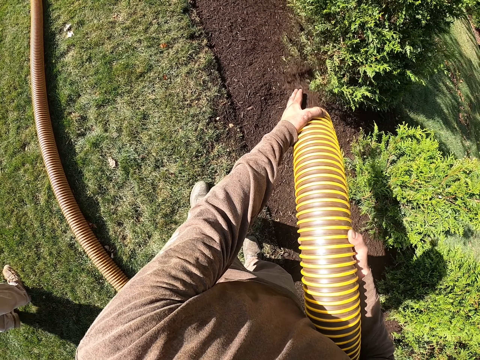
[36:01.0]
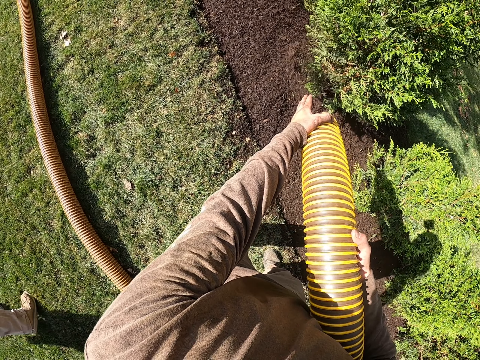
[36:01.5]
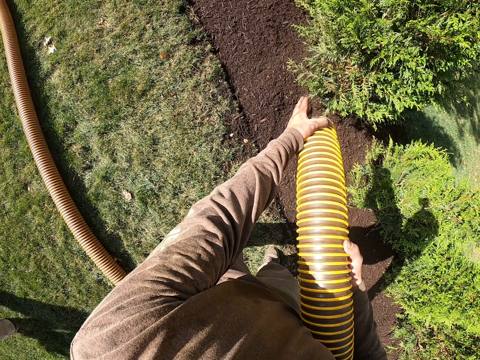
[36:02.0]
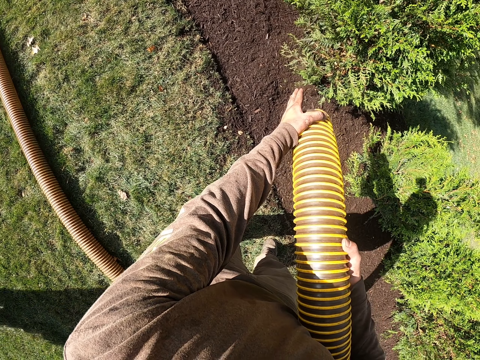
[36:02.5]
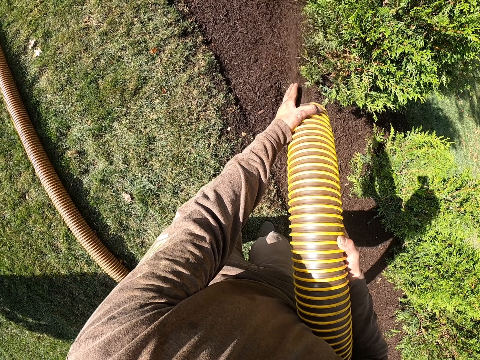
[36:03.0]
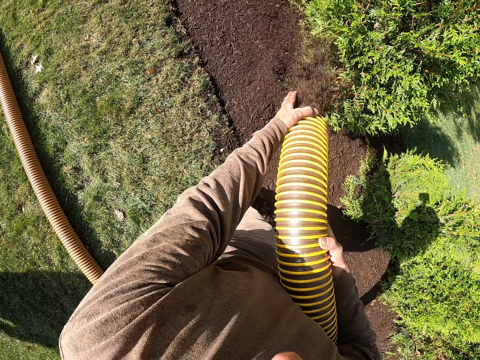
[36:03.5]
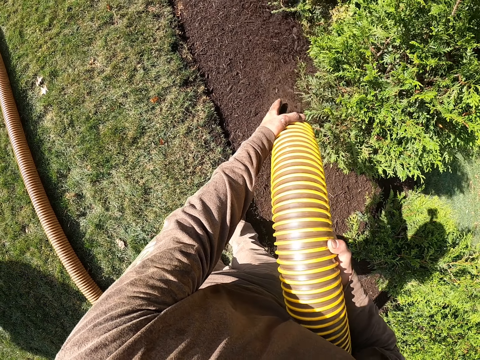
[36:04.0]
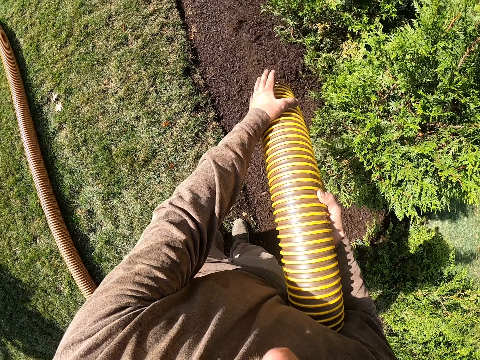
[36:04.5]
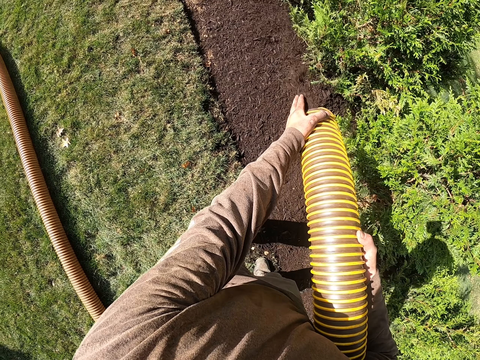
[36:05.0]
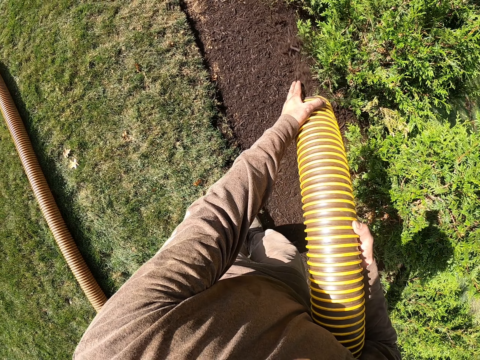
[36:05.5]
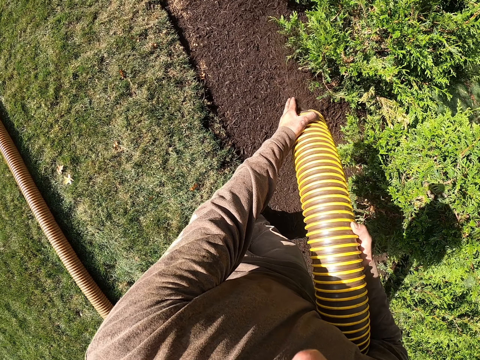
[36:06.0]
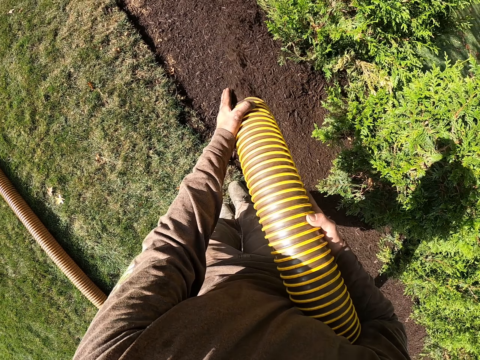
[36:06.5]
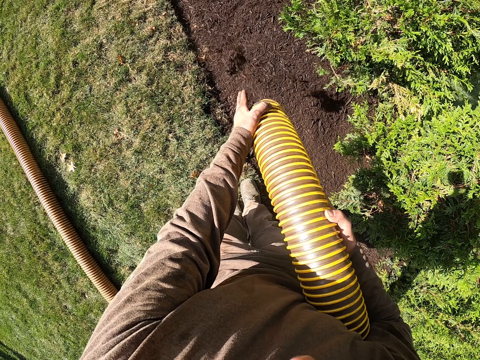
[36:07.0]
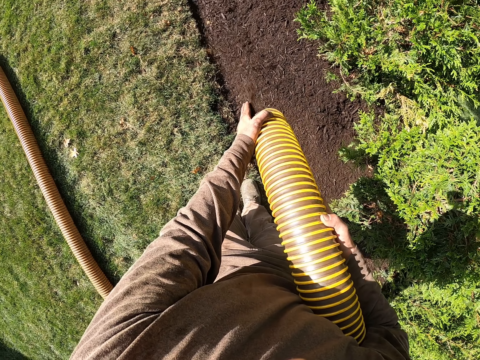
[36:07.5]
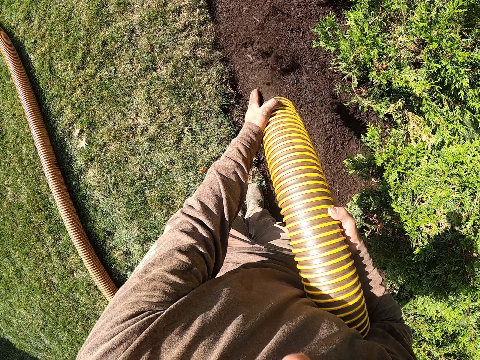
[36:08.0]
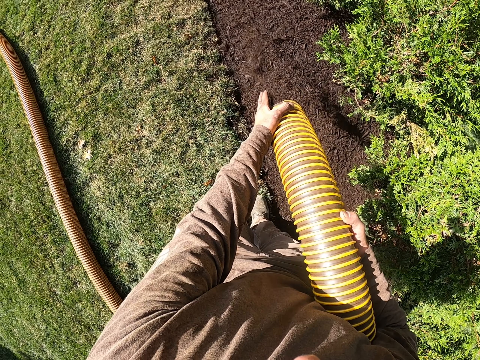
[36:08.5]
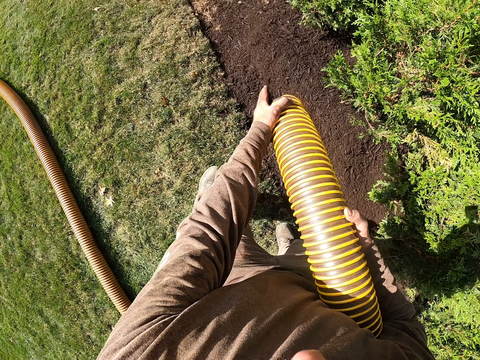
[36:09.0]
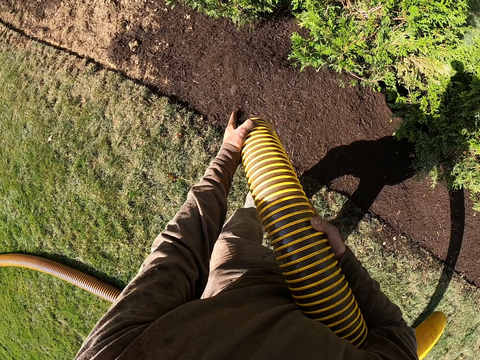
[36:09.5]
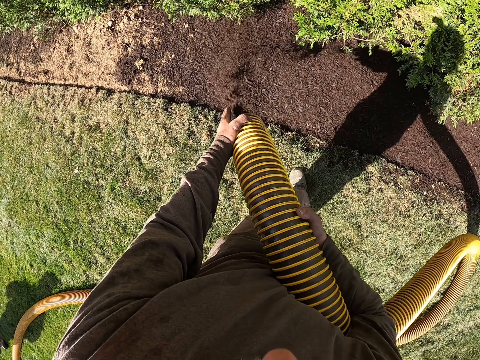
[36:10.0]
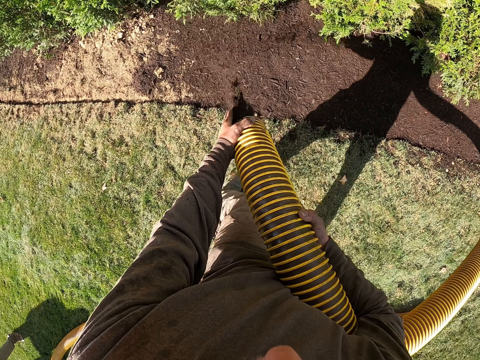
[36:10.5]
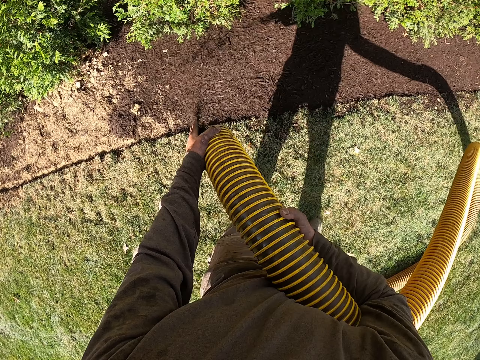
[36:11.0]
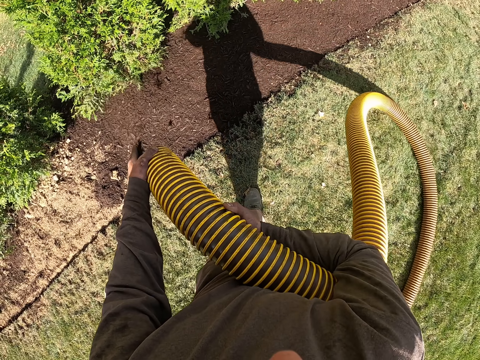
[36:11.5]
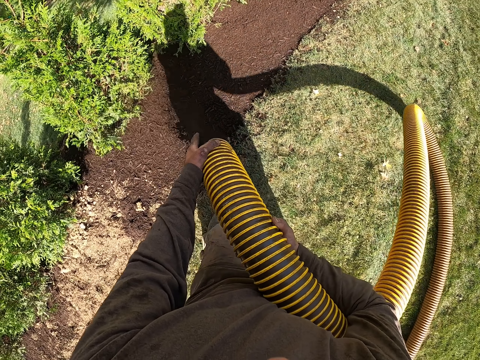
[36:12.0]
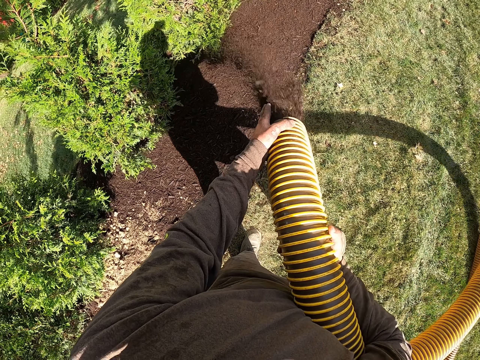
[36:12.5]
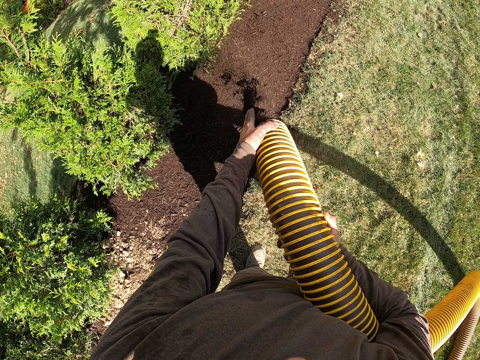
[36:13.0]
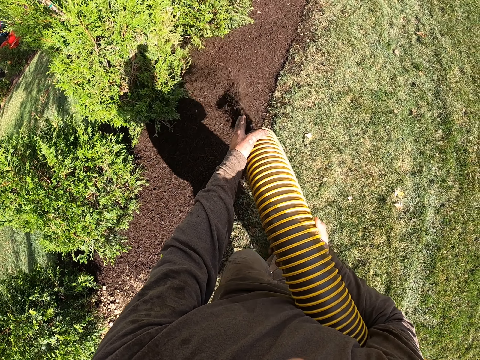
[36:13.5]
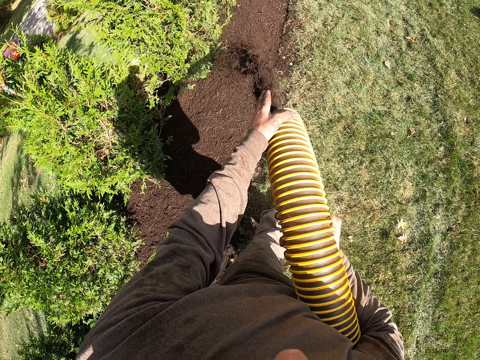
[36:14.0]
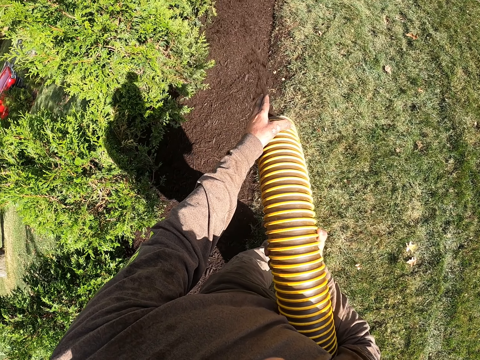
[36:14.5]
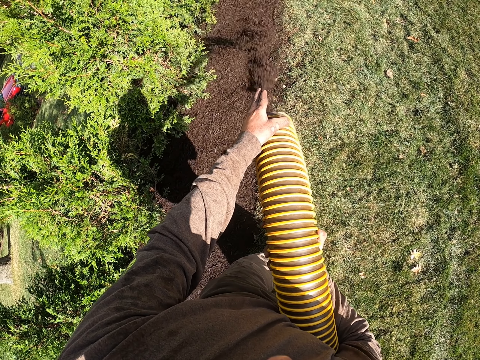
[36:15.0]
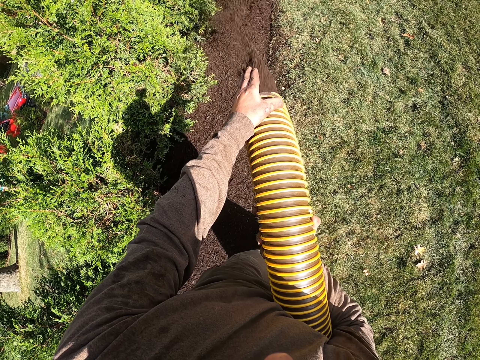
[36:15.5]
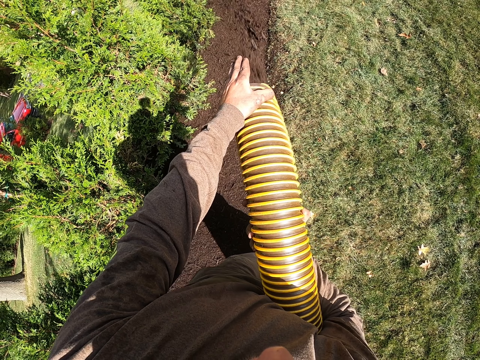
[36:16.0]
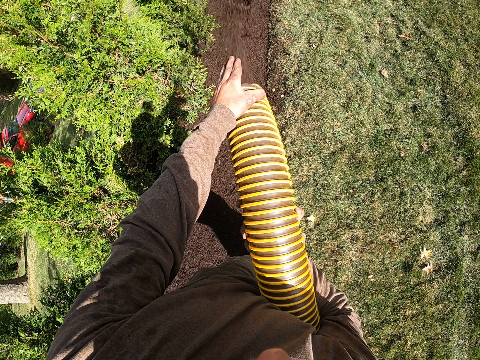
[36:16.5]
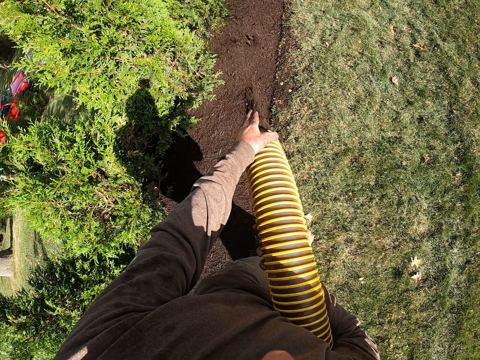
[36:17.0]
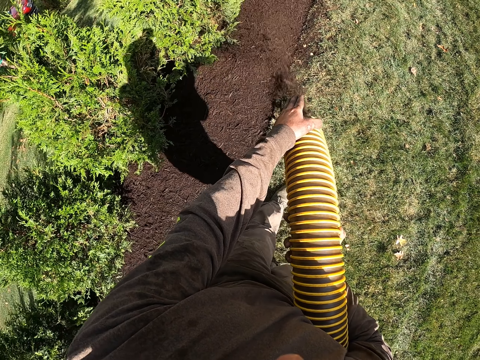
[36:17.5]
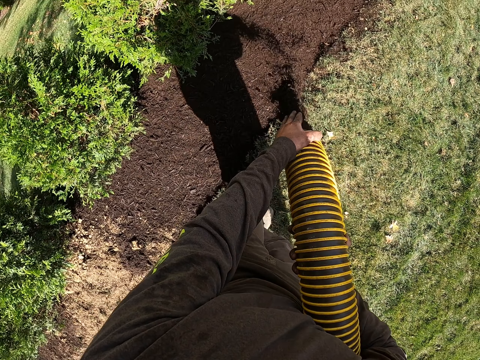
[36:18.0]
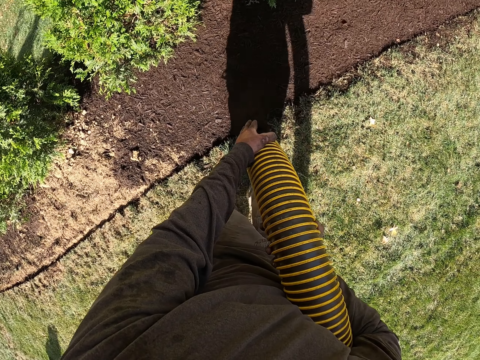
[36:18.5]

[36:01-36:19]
The camera wearer applies fertilizer on the flowers with a pipe. They walk forward. They walk forward again. They walk backwards. They apply fertilizer on the flowers with the pipe again. They walk forward.

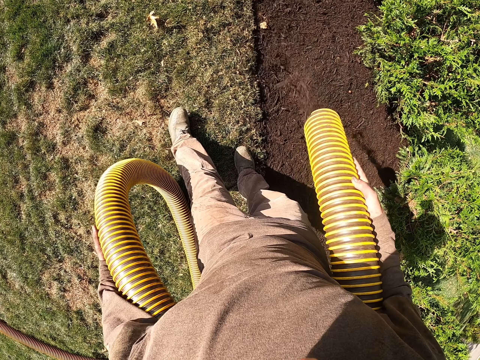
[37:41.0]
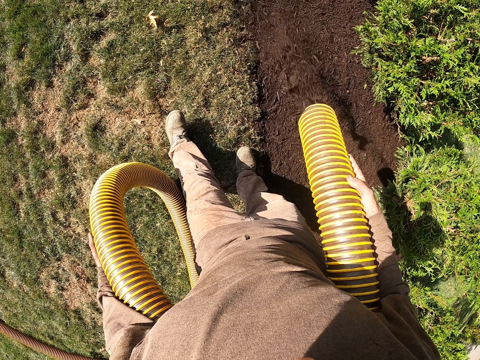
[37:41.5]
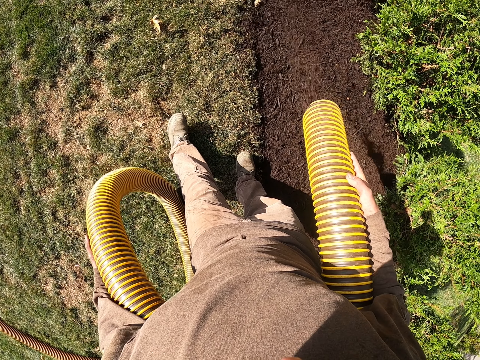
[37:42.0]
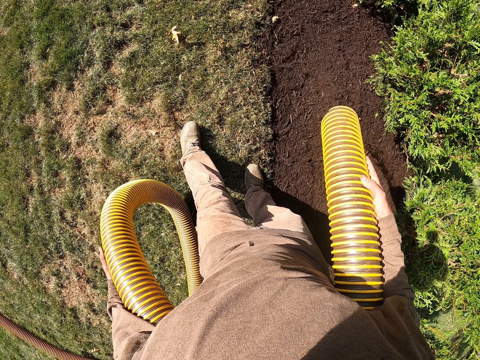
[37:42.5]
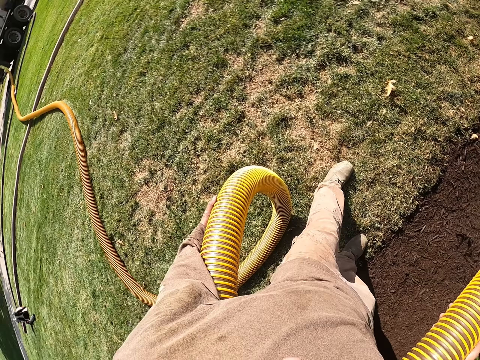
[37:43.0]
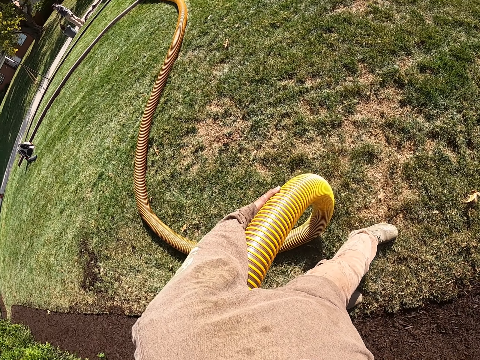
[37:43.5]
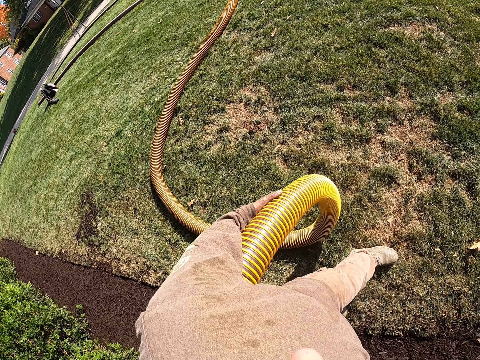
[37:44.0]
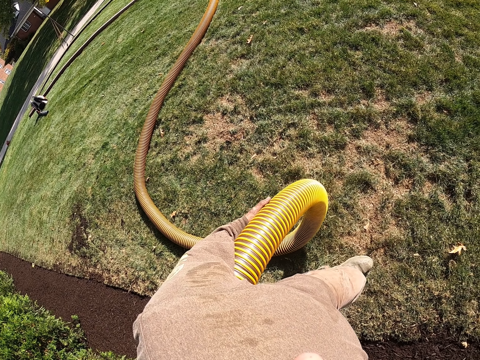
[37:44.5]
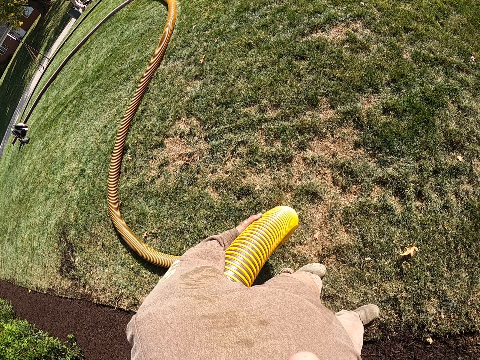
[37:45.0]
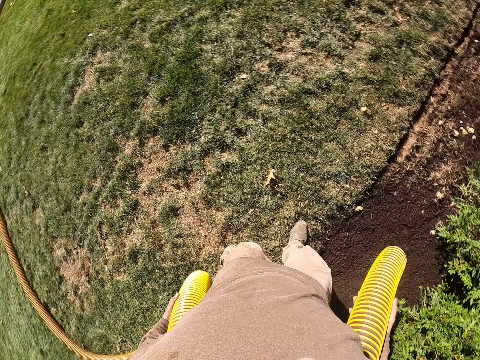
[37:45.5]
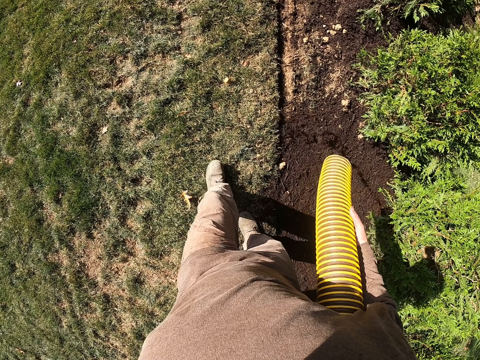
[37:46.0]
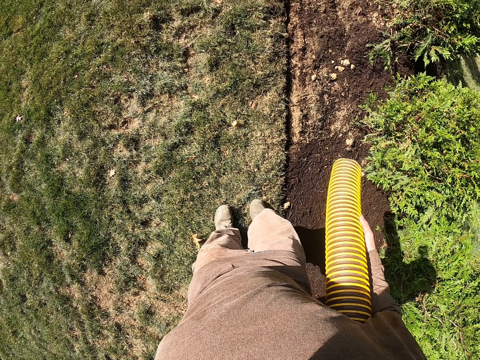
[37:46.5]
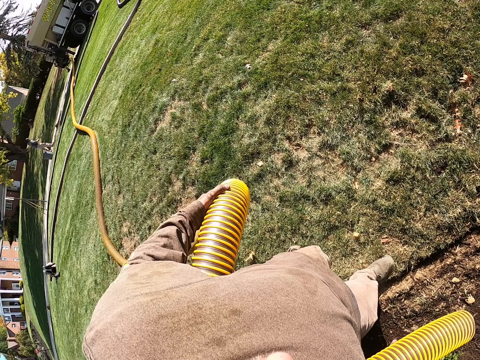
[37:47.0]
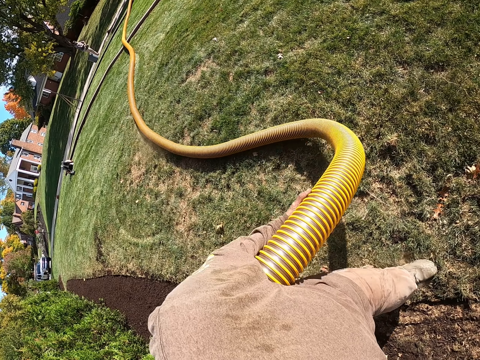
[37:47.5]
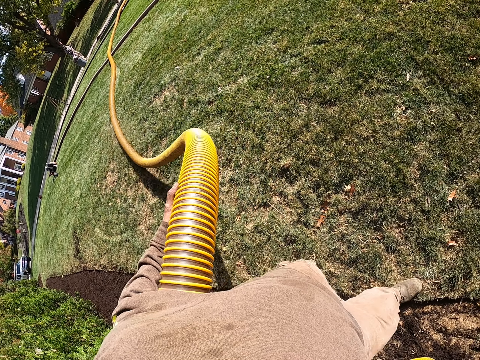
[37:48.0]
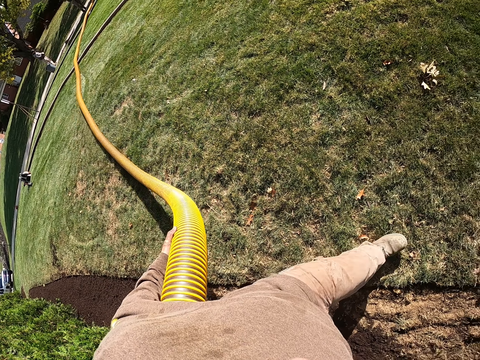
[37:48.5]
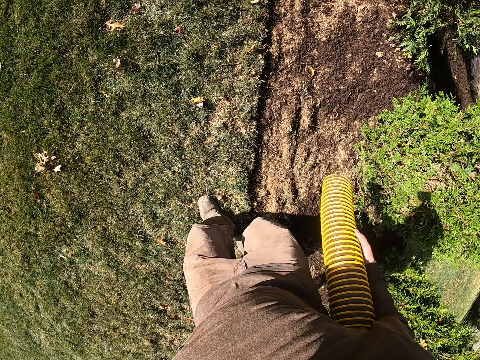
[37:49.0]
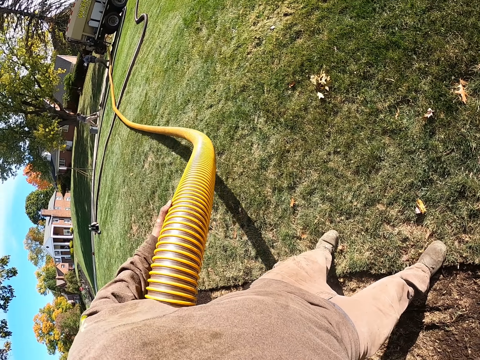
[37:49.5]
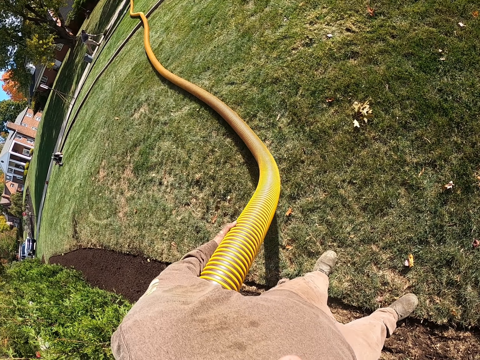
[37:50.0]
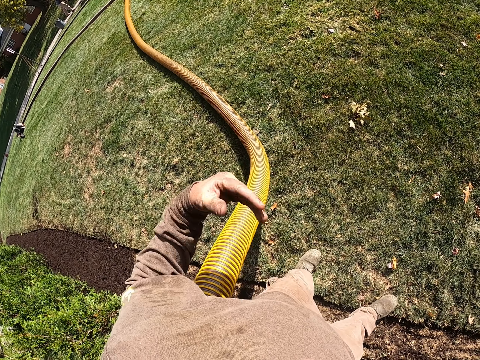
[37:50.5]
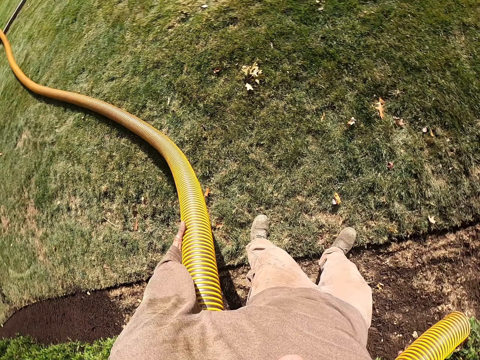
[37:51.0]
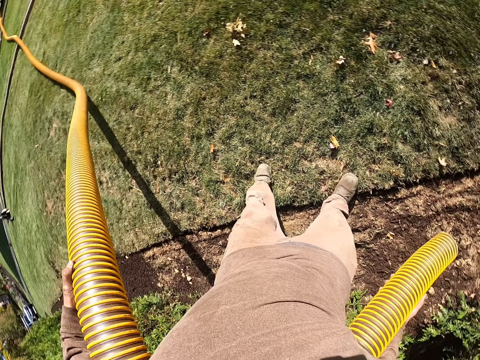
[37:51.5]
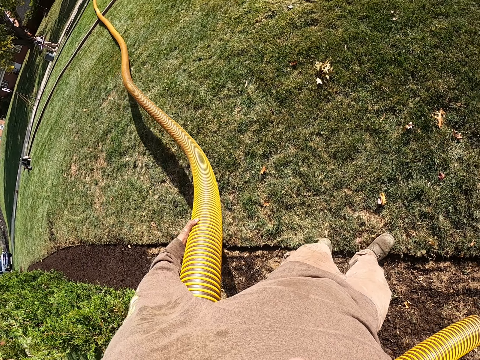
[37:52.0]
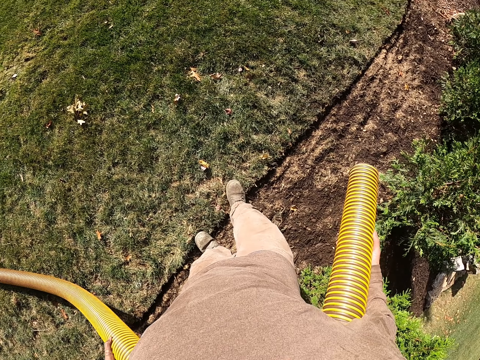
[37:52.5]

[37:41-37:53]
The camera wearer looks around. They pull the irrigation pipe or hose pipe. They add more soil to the plants using the irrigation pipe. They pull the irrigation pipe with the left hand. They move a bit. They move the left hand.
